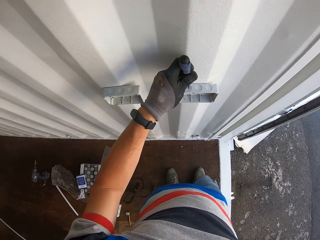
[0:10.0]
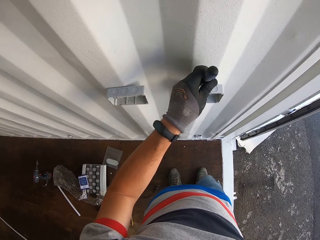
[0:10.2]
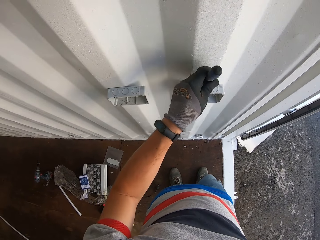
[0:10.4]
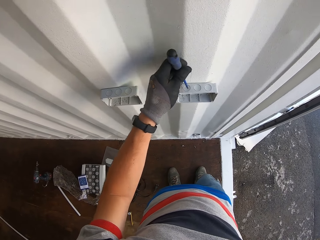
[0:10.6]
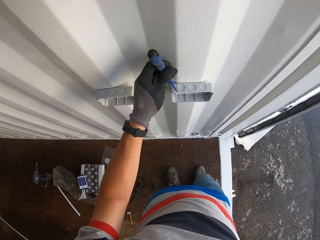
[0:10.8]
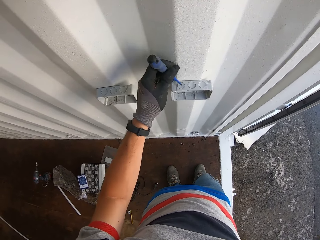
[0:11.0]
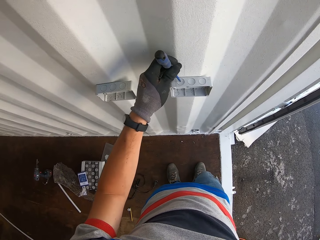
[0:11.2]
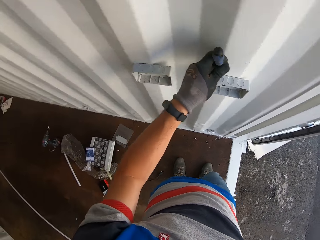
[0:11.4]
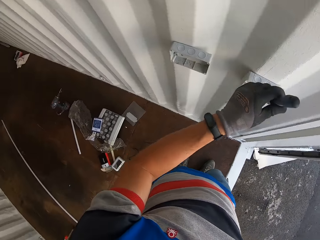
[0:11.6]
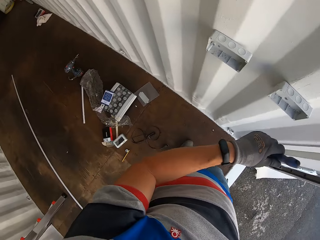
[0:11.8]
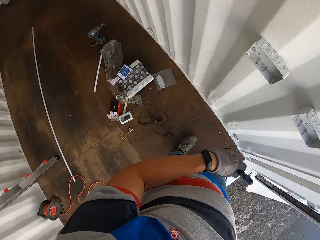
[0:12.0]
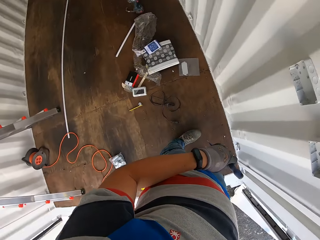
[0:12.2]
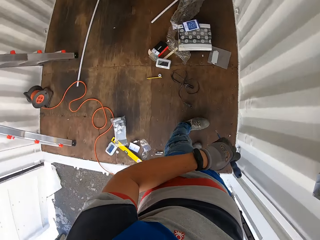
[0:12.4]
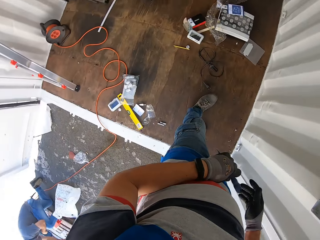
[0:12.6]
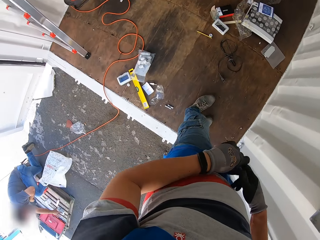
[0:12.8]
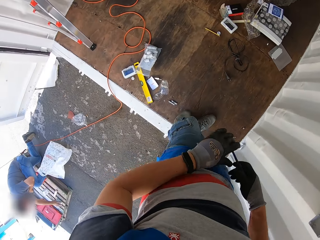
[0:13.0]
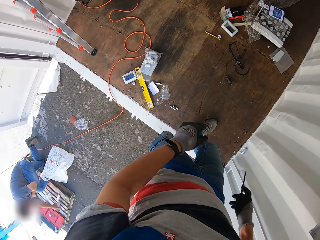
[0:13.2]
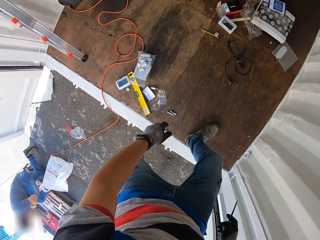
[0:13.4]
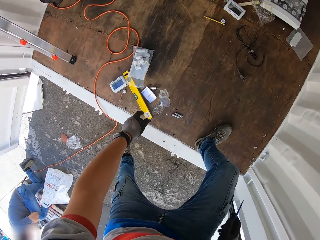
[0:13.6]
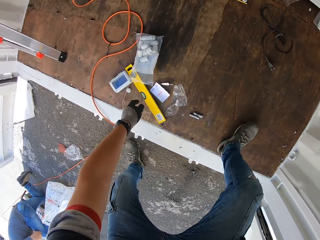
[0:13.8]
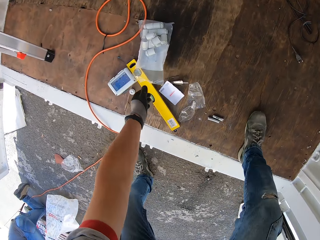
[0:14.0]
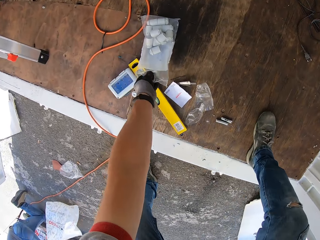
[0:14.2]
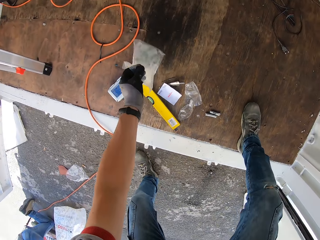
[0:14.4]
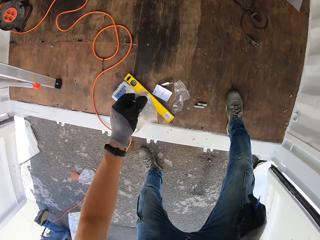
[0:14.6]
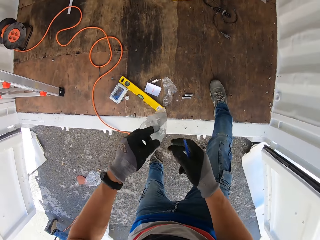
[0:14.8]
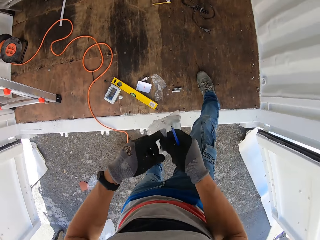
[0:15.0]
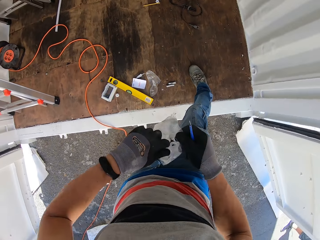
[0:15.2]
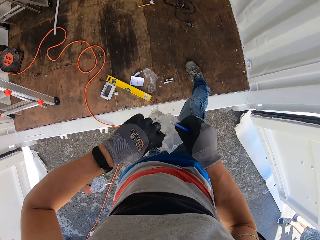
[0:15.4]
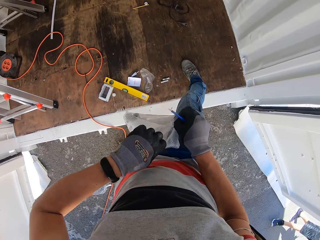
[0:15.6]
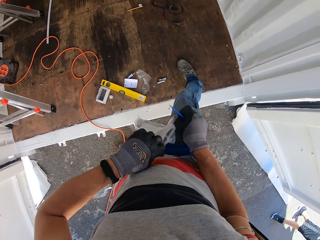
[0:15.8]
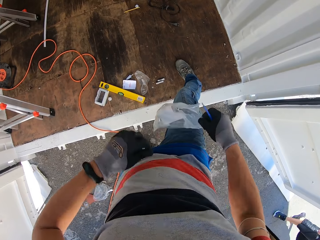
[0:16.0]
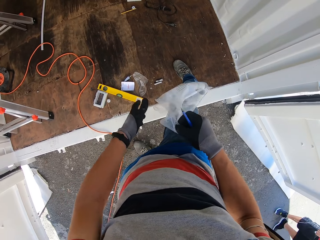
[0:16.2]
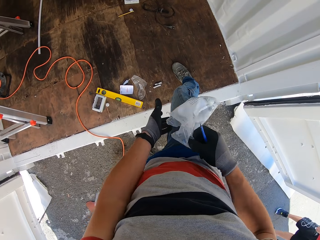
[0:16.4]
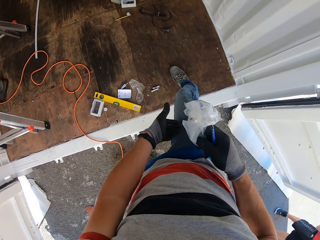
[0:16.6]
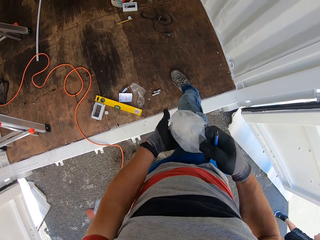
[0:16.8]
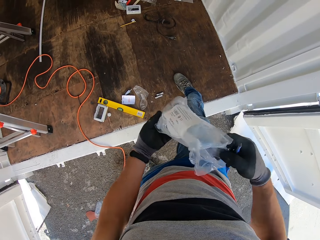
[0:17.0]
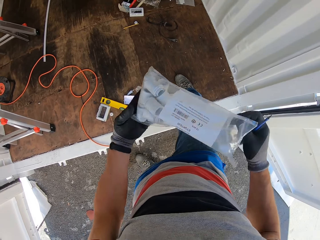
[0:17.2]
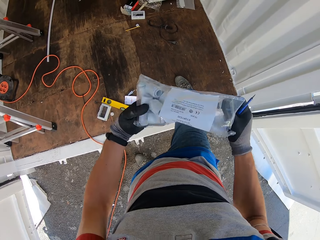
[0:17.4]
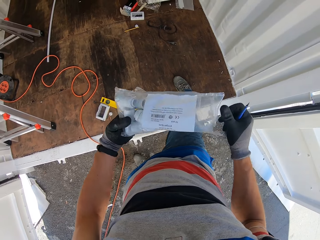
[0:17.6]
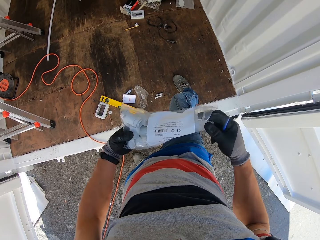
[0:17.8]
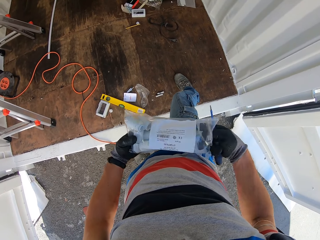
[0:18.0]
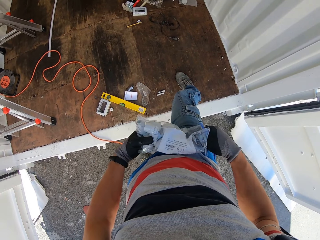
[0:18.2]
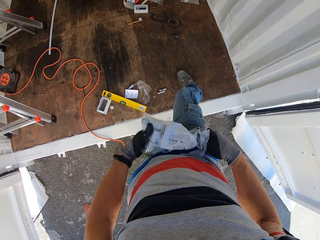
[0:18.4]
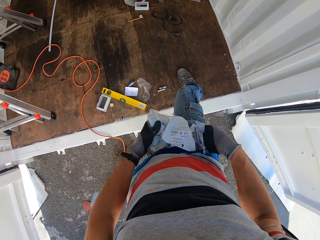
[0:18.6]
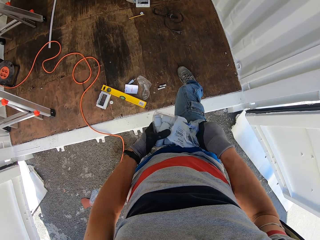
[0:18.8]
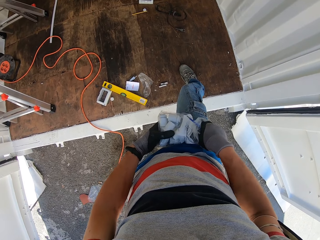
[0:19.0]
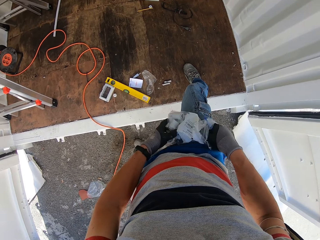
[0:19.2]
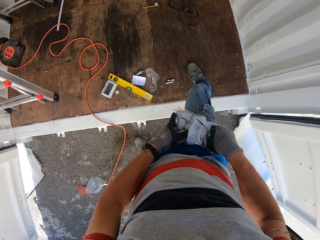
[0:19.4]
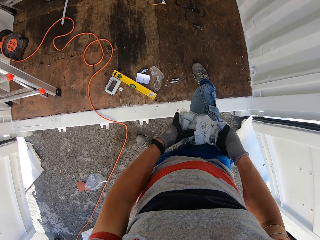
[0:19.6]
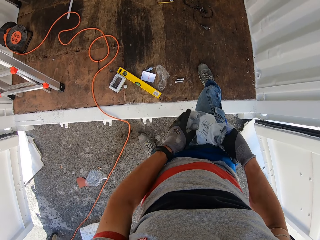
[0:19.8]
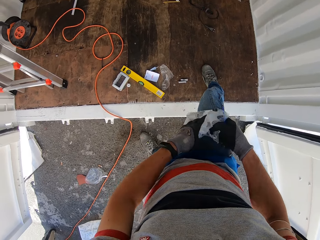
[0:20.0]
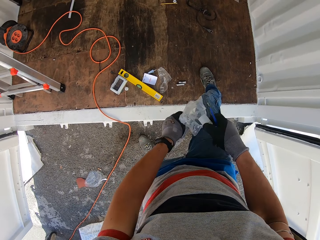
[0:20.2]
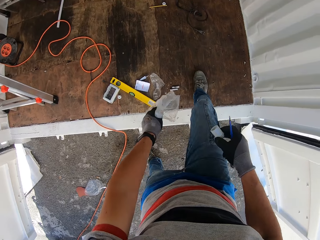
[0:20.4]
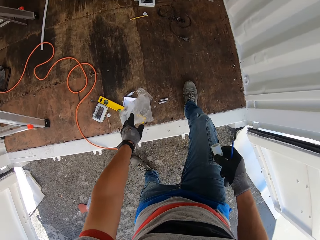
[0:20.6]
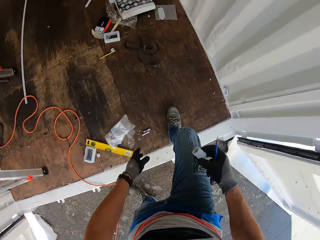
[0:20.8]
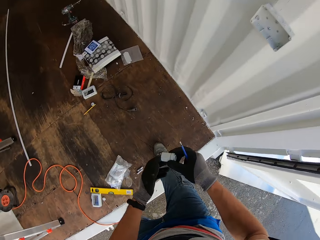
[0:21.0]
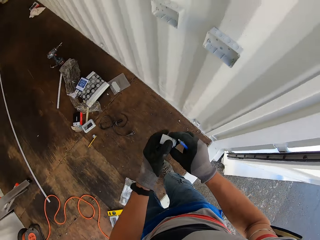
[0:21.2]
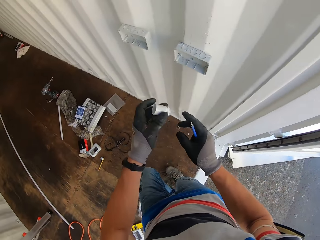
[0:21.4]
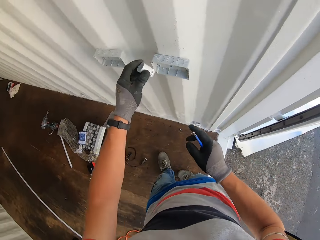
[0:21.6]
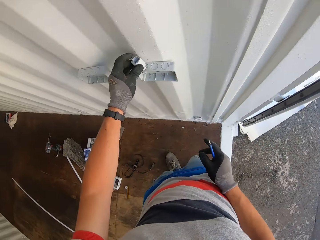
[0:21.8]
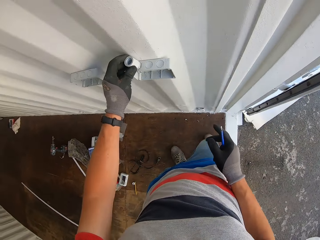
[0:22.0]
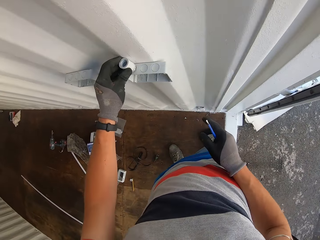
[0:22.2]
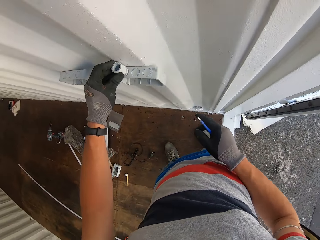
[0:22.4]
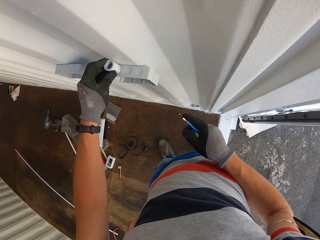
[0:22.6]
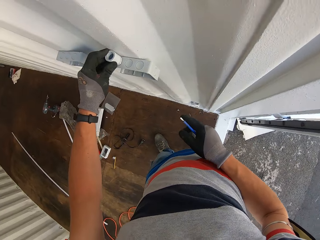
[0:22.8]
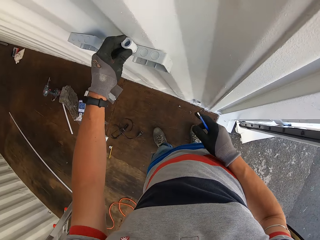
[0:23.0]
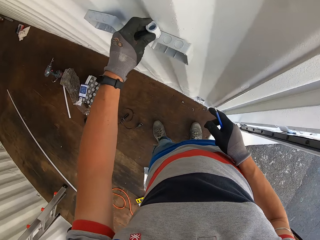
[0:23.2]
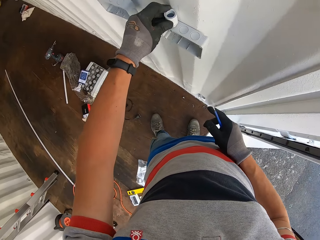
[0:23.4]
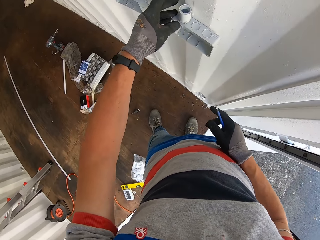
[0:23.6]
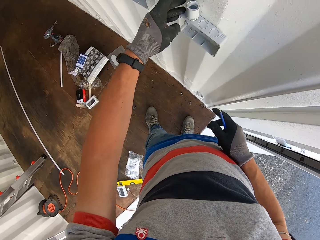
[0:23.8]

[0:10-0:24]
The camera wearer puts the screwdriver on the switch. They pick a packet of conduit fittings or cable passes. They open the paper. They pick a cable pass in the paper. They drop the paper. They remove a conduit fitting. They fix the cable pass on the cable box. They put the conduit fittings on the switch.

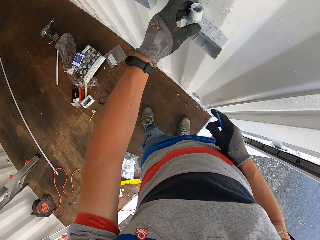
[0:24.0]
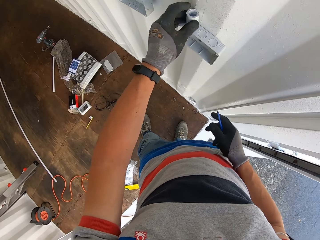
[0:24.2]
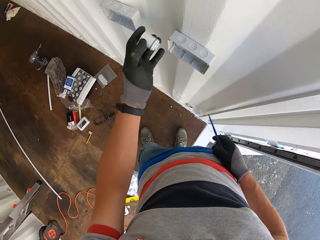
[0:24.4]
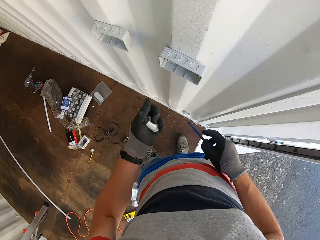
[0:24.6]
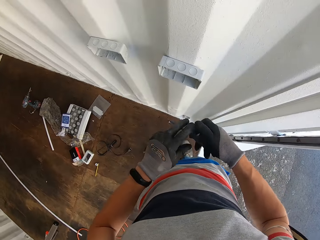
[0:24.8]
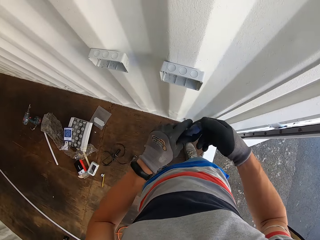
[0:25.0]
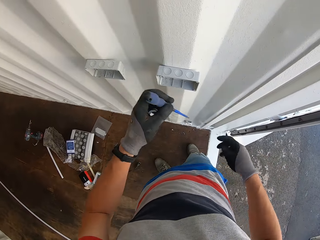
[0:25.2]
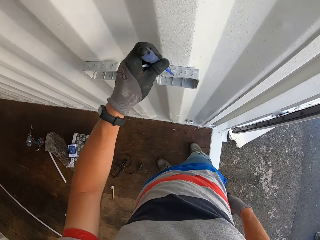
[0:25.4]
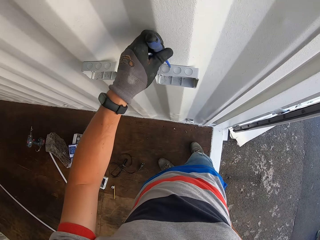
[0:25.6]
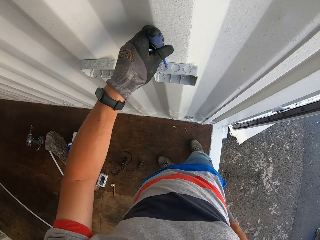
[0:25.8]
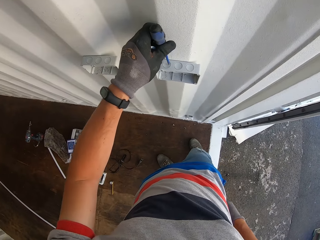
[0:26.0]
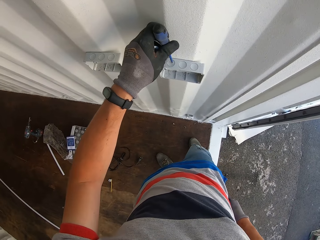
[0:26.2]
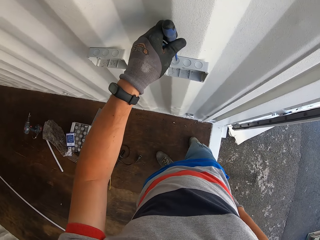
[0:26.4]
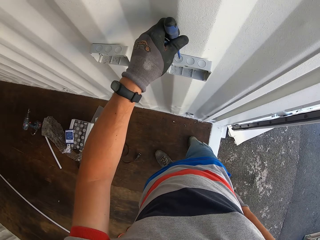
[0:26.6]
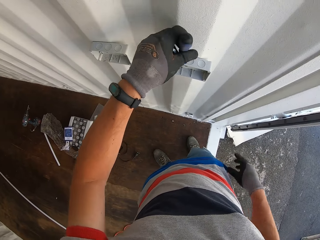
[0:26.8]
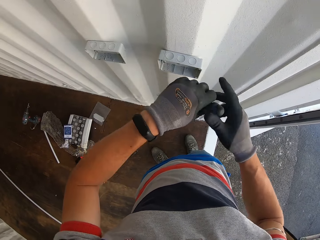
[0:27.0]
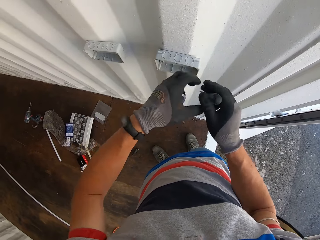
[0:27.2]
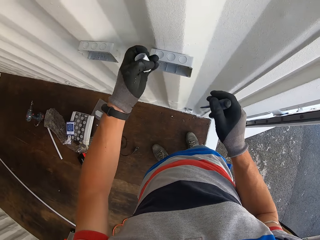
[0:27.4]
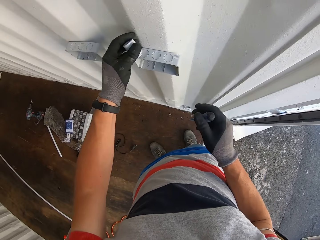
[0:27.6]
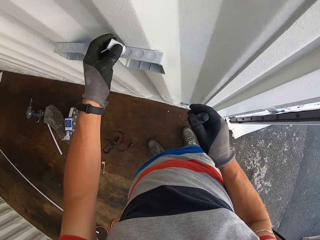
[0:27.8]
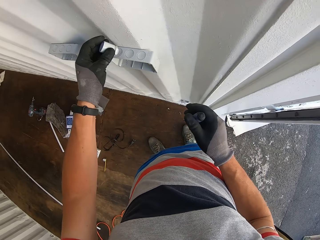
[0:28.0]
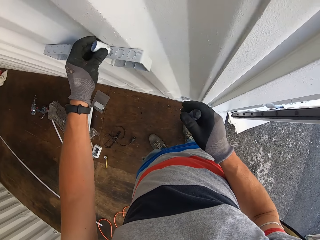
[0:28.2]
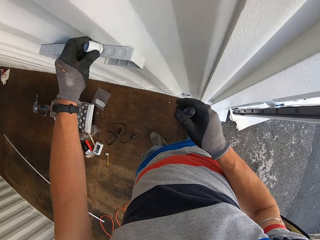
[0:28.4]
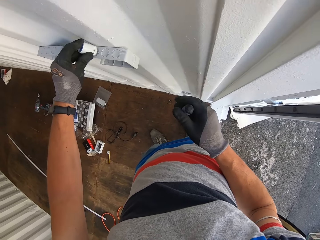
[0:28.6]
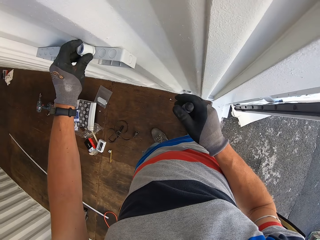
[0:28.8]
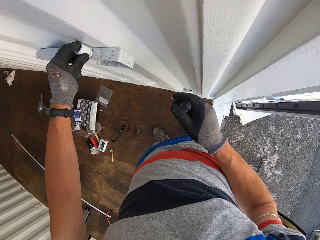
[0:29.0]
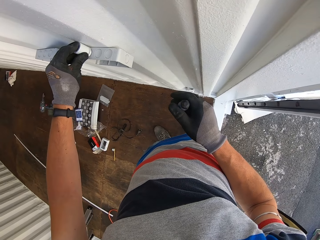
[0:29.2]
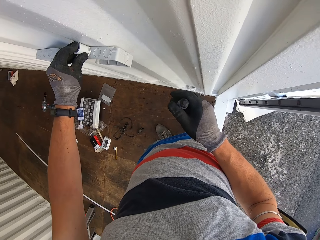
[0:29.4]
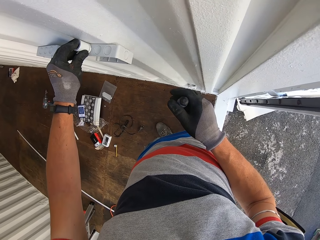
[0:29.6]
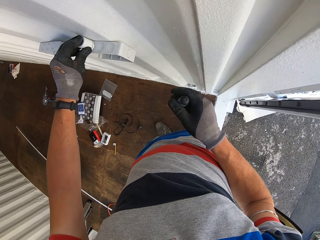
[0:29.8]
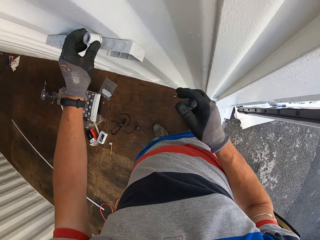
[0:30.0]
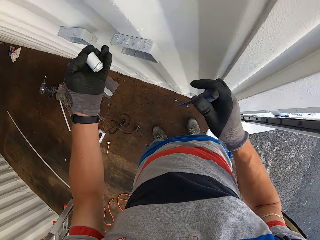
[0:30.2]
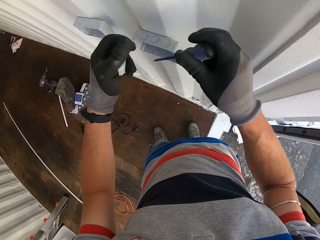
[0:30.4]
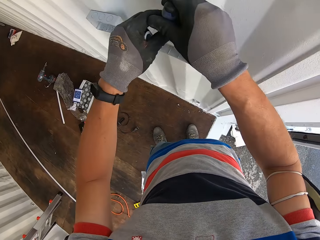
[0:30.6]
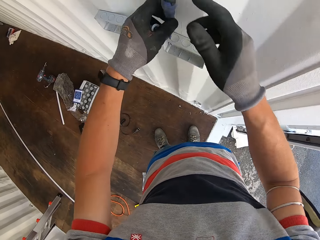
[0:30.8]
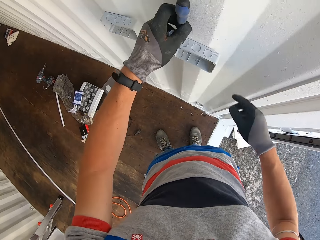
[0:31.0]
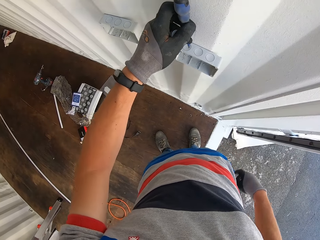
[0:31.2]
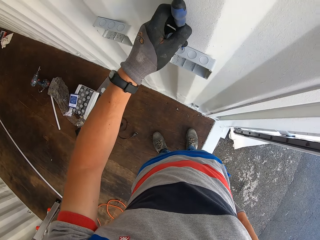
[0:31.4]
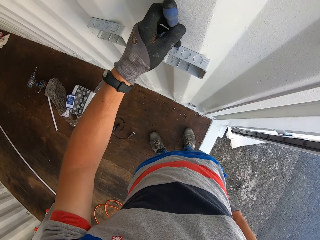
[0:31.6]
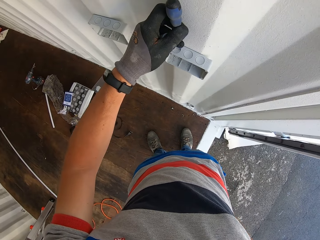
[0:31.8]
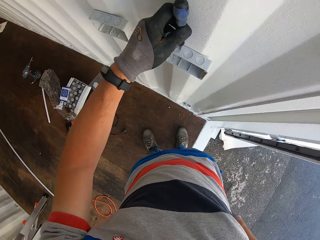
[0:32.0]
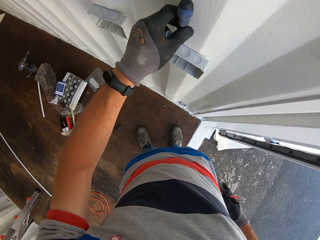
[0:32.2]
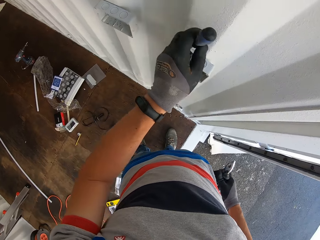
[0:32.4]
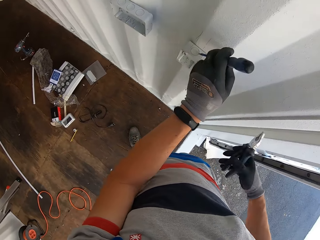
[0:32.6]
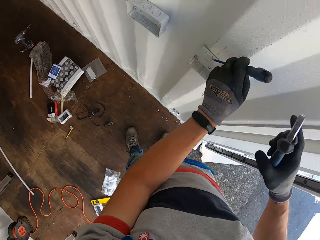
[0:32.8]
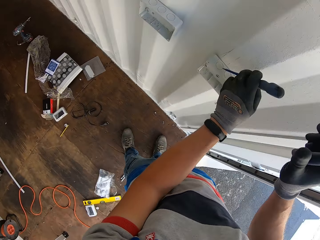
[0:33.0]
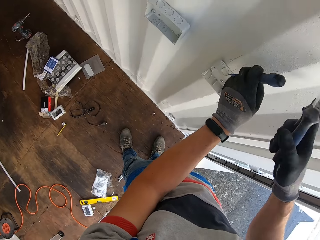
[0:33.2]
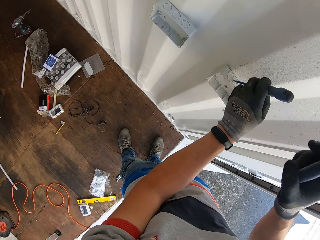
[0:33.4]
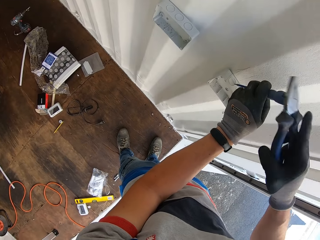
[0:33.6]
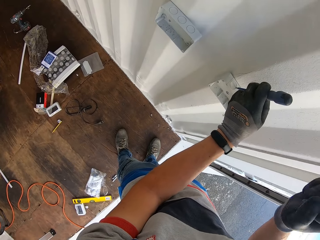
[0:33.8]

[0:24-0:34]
The camera wearer removes the cable pass. They pick the conduit fitting. They place the screw on the cable box. They put a screwdriver on the switch. They remove the screwdriver. They fix the cable pass on the cable box. They put the conduit fitting on the switch. They remove the cable pass. They place the screw on the cable box. They put the screwdriver on the switch. They punch the hole.
